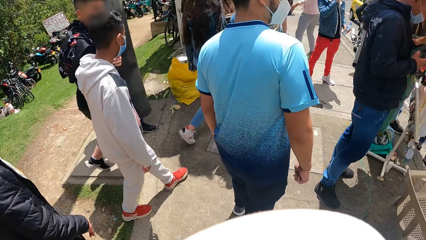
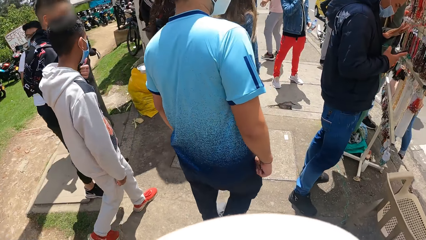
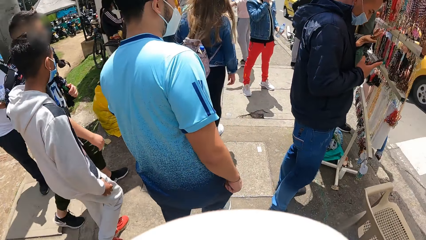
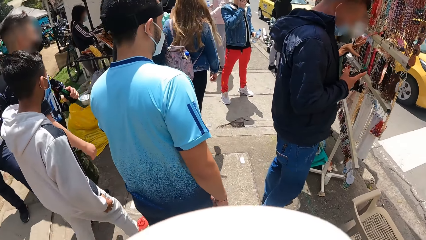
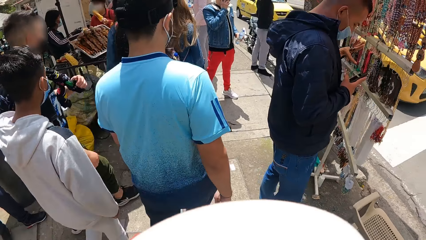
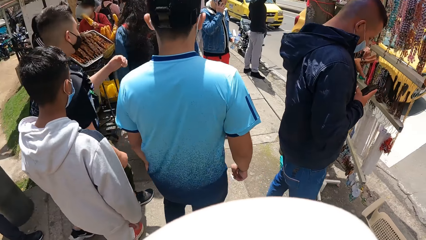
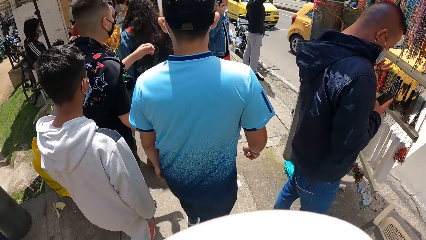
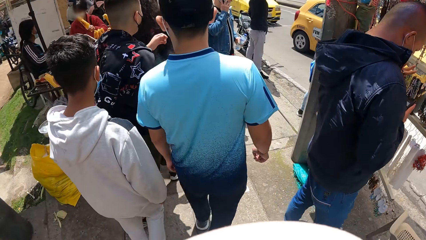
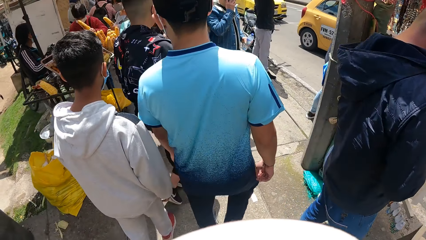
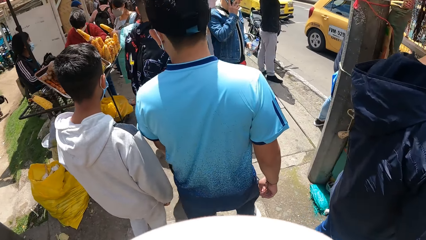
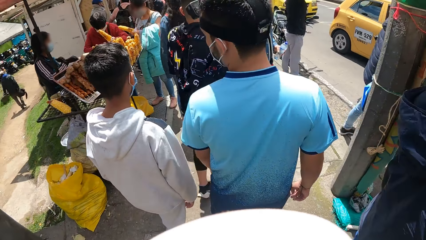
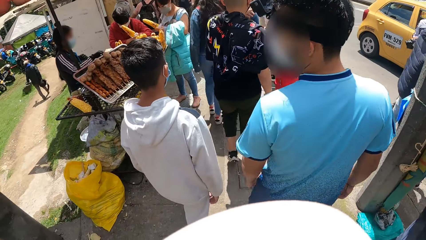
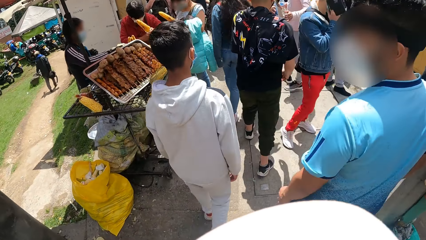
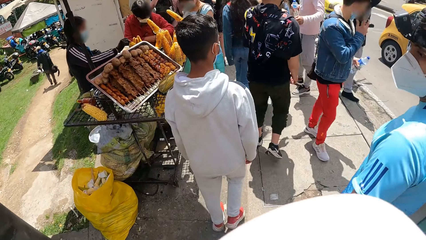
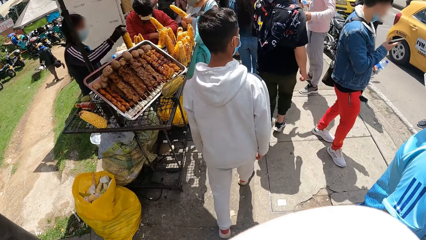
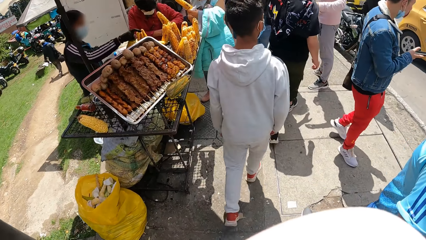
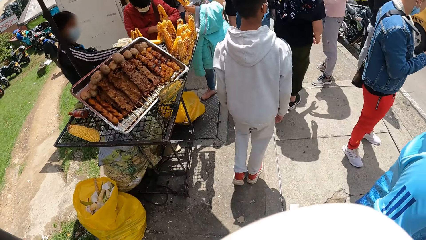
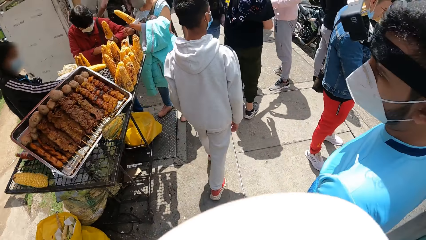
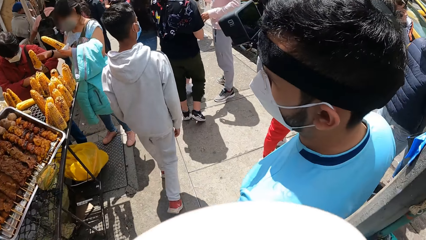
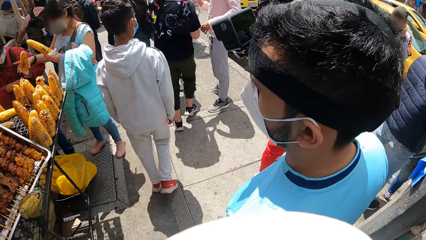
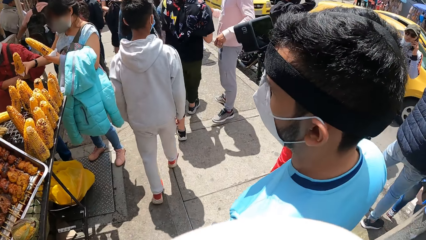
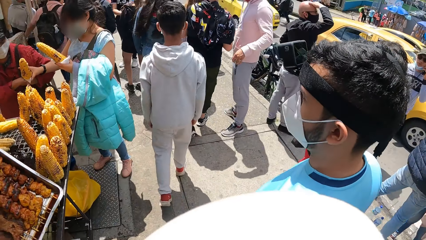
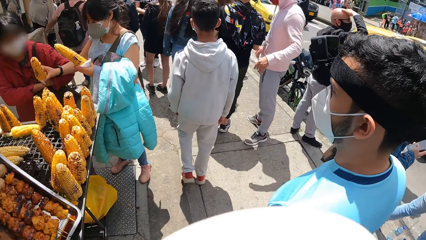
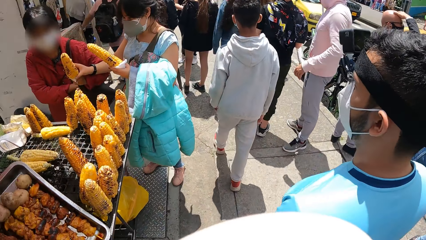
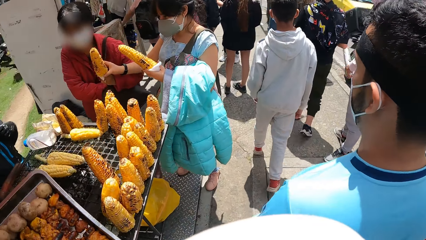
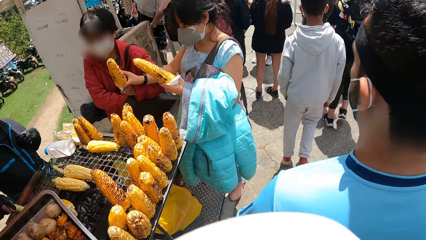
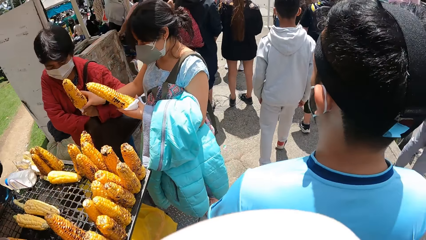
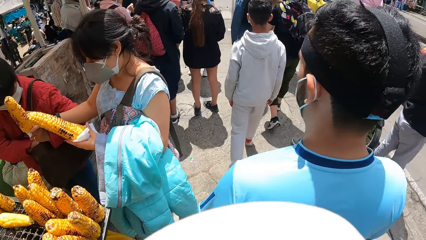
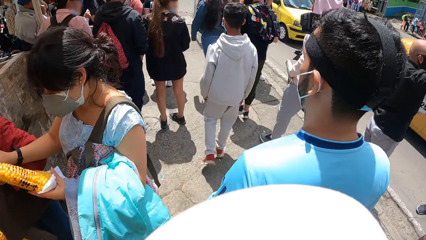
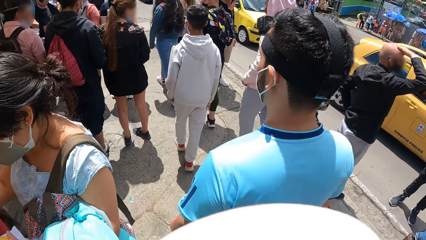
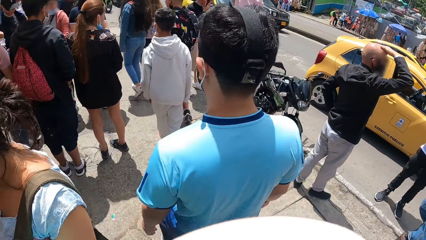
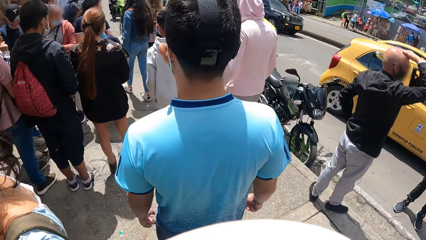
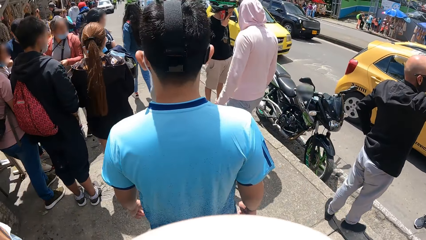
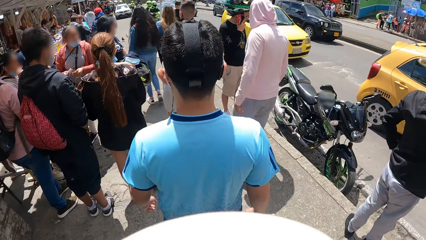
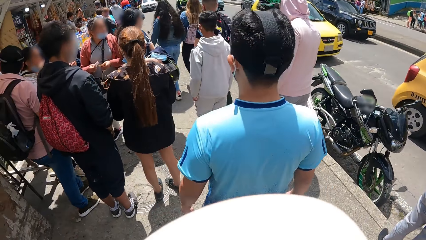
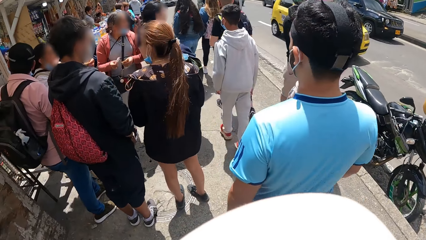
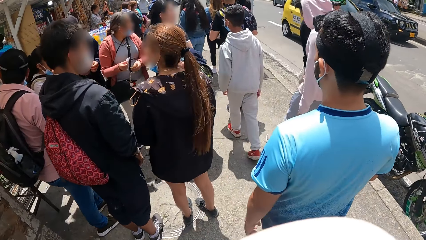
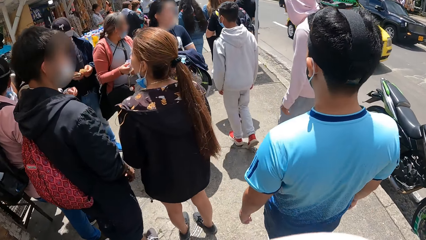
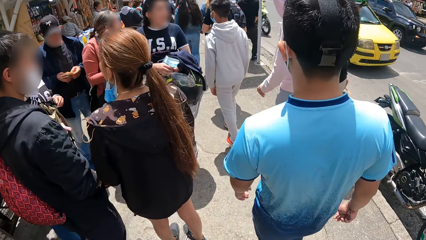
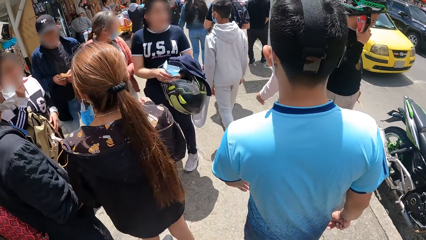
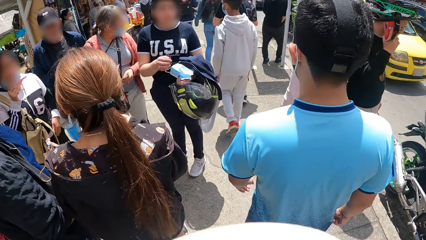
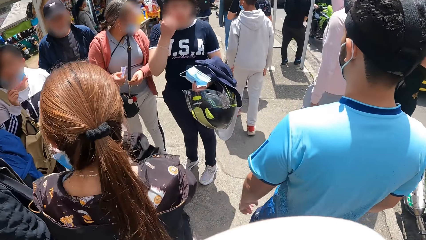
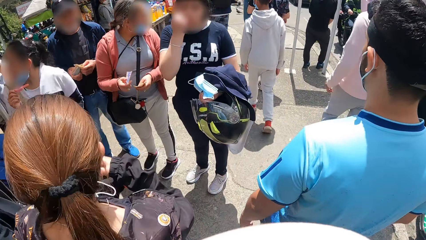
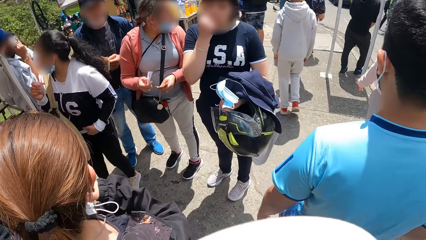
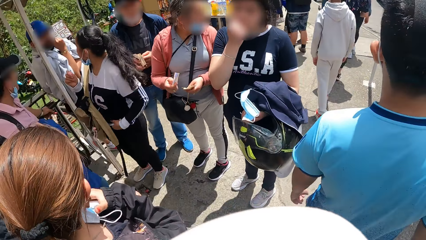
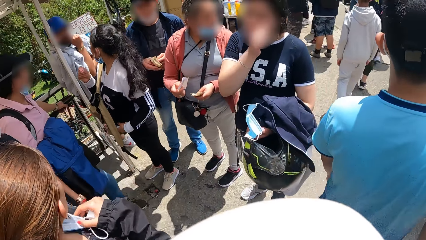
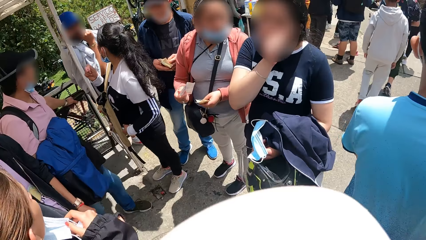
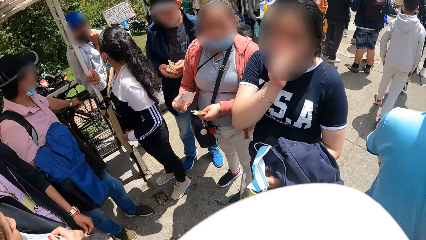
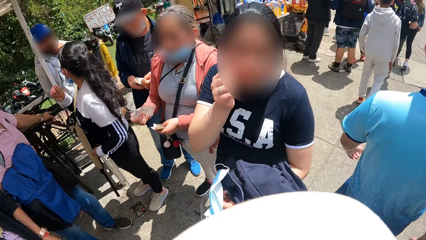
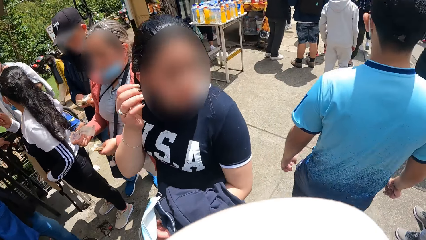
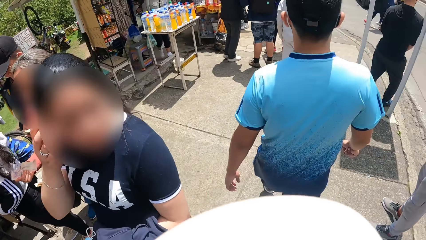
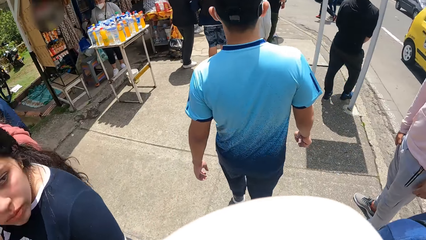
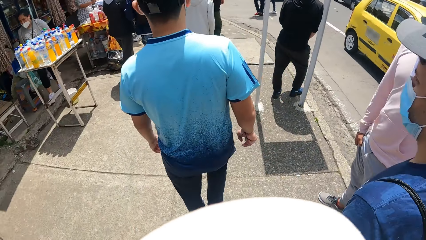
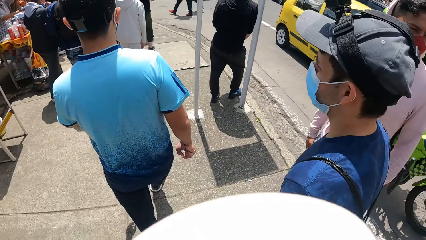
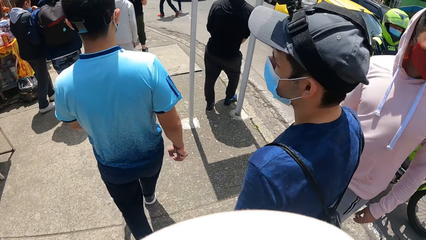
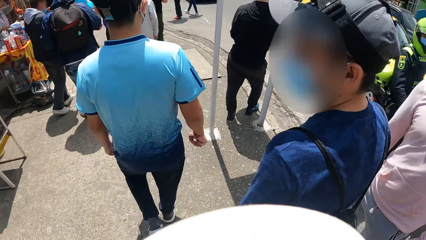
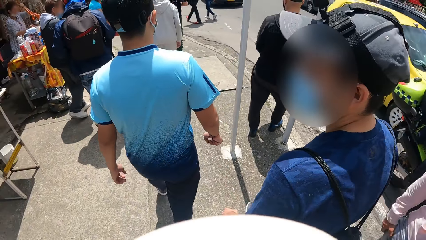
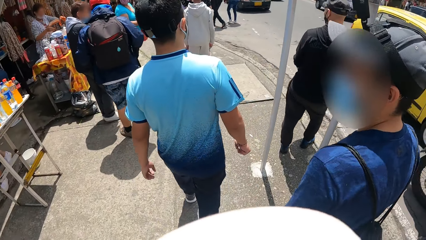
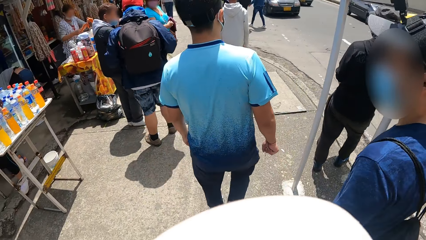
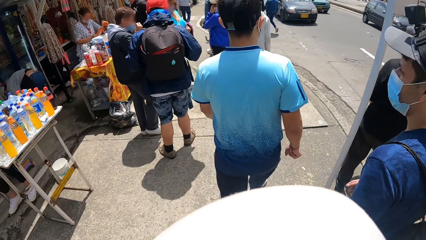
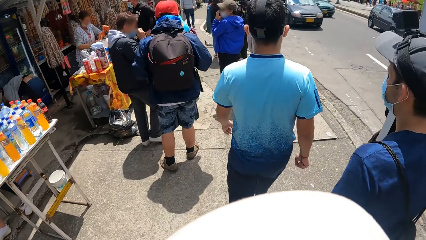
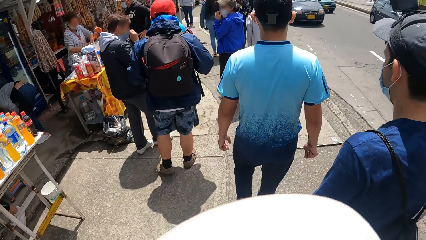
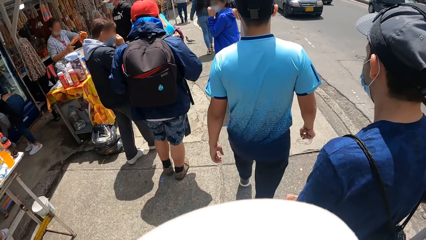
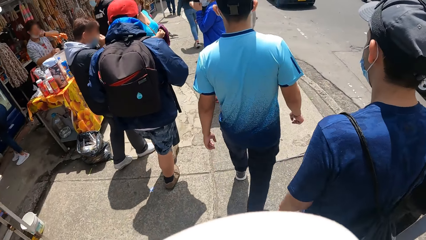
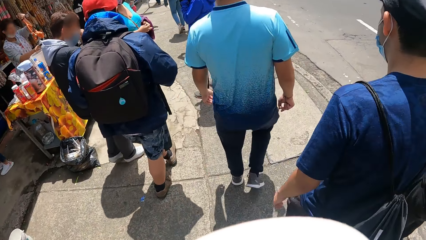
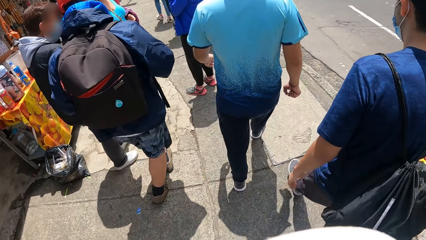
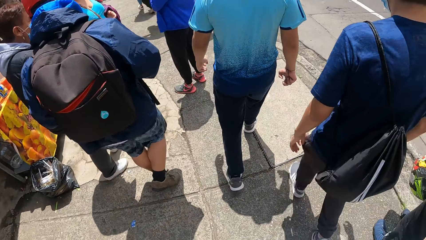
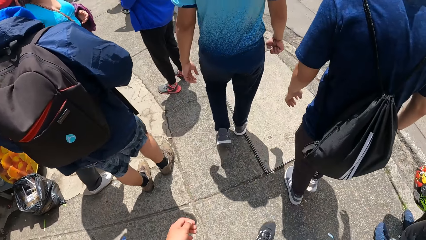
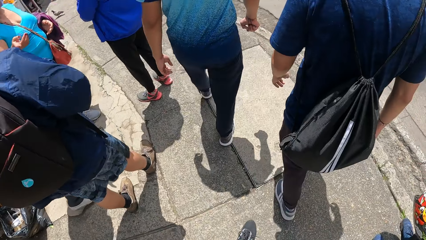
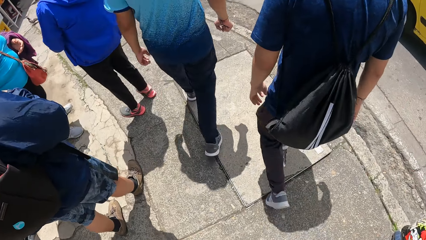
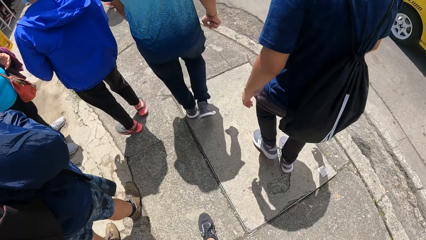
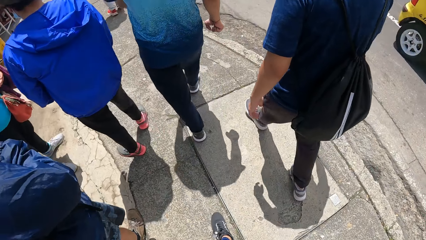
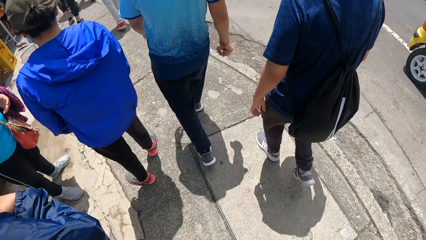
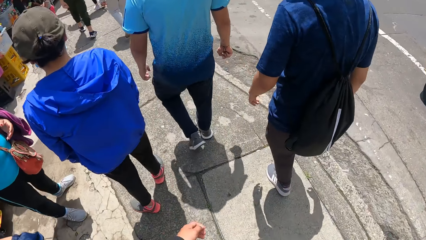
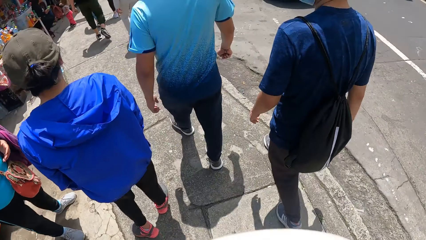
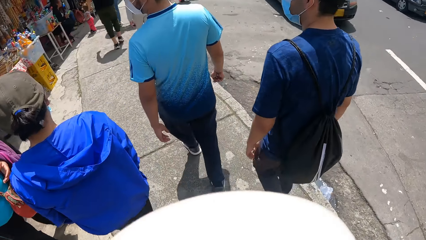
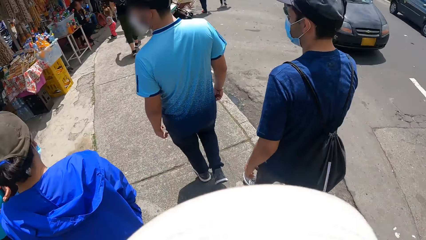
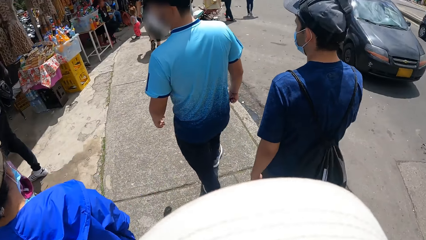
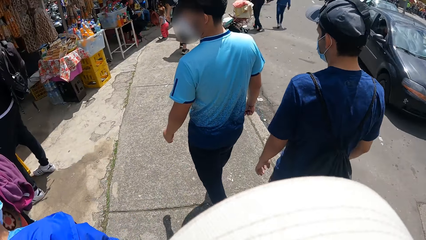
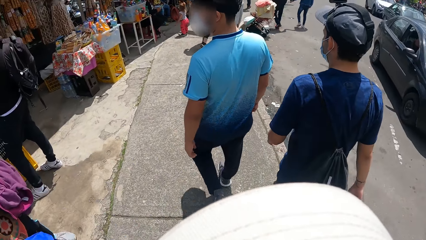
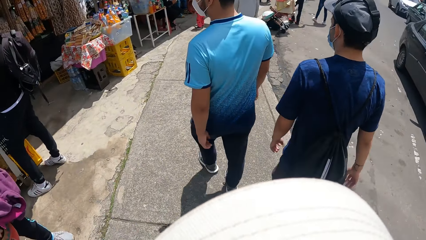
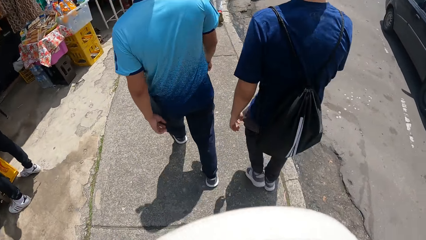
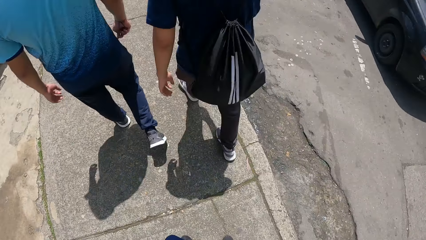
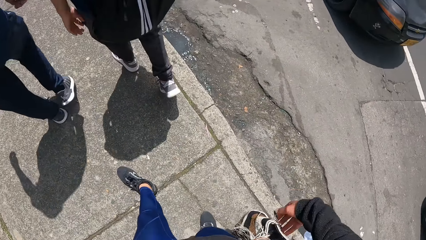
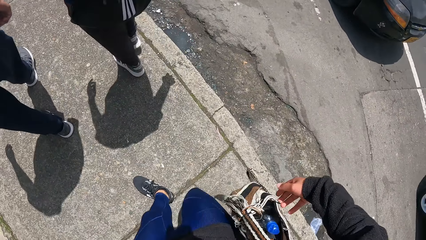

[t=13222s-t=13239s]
The camera wearer walks along a walkway with a man, another man, and a third man.
